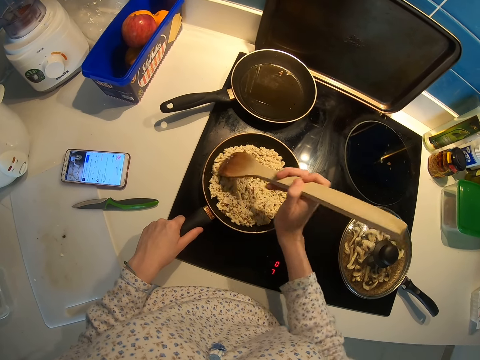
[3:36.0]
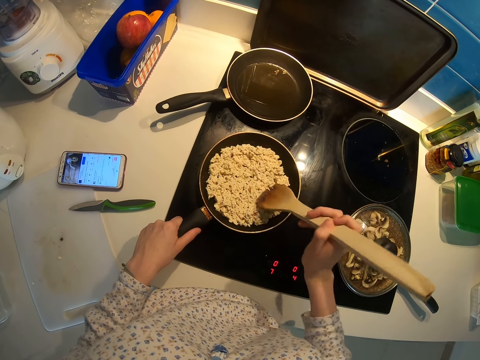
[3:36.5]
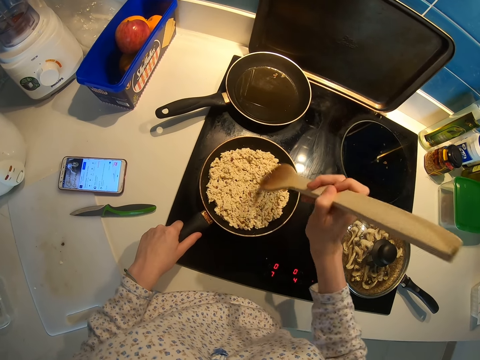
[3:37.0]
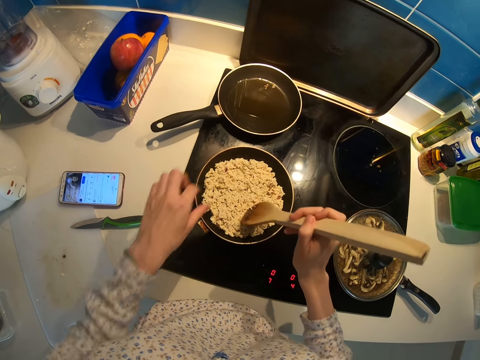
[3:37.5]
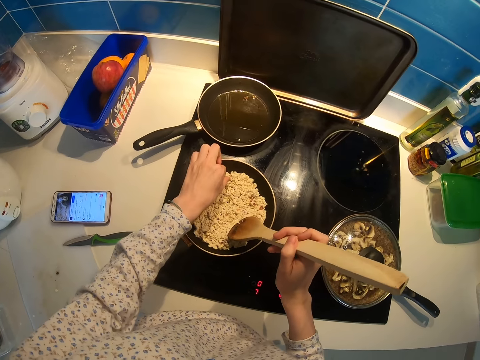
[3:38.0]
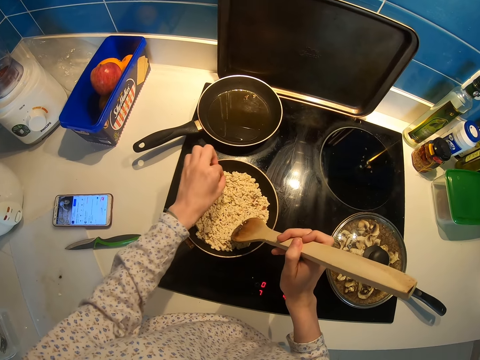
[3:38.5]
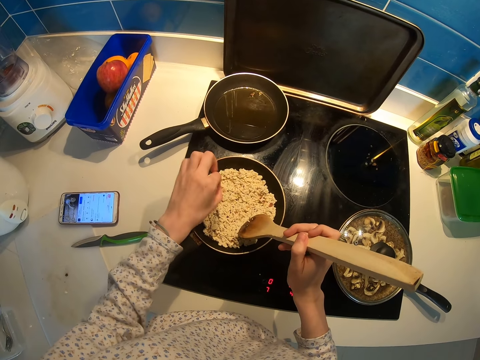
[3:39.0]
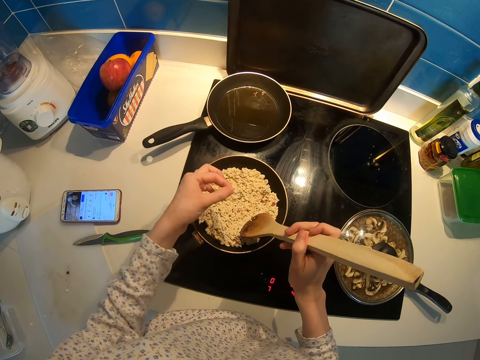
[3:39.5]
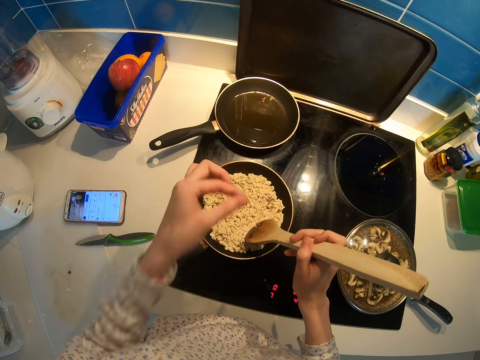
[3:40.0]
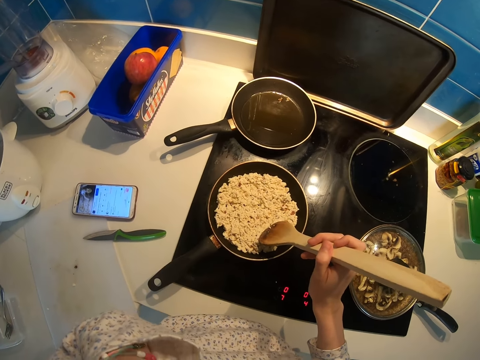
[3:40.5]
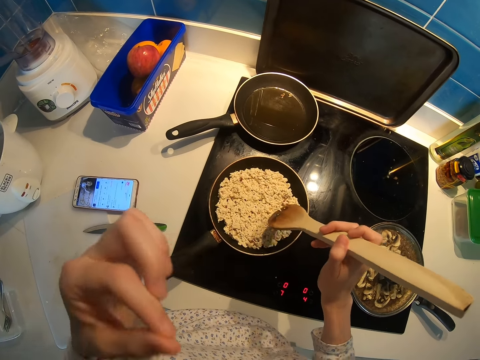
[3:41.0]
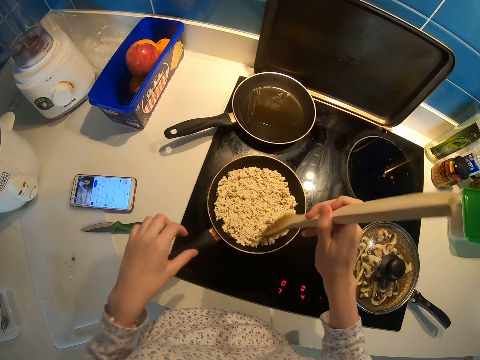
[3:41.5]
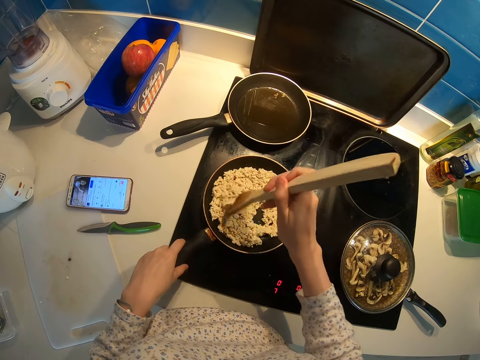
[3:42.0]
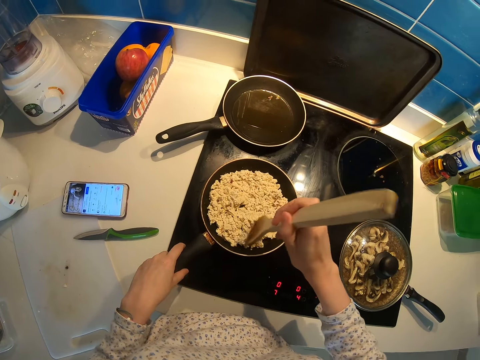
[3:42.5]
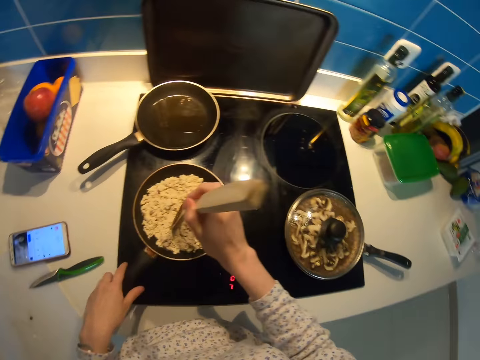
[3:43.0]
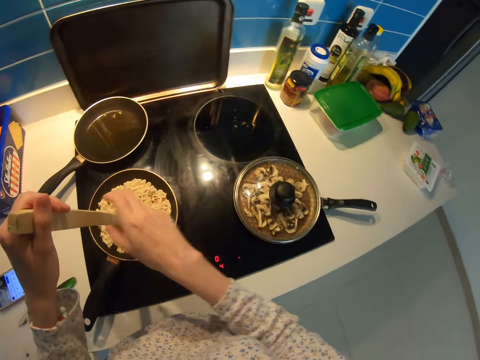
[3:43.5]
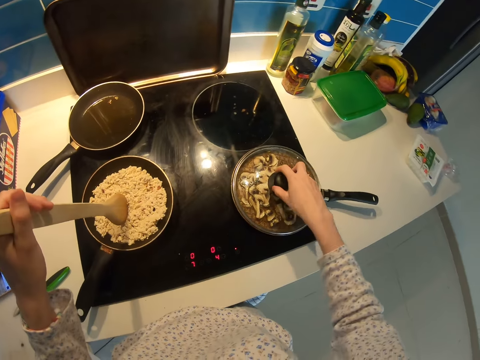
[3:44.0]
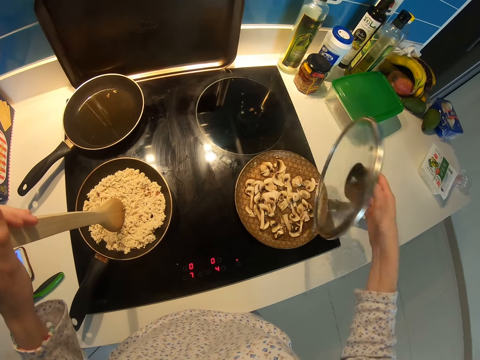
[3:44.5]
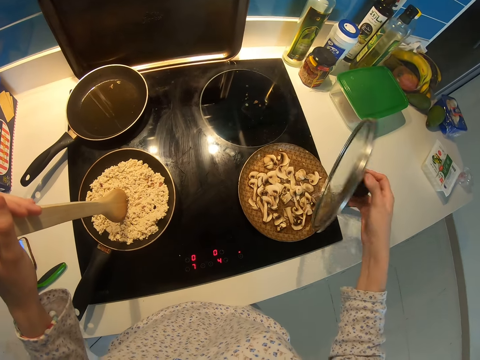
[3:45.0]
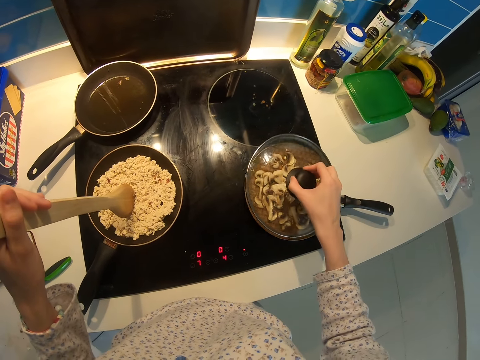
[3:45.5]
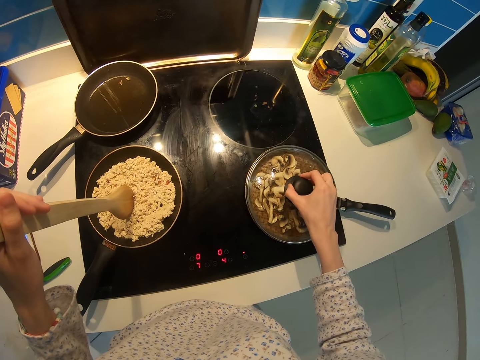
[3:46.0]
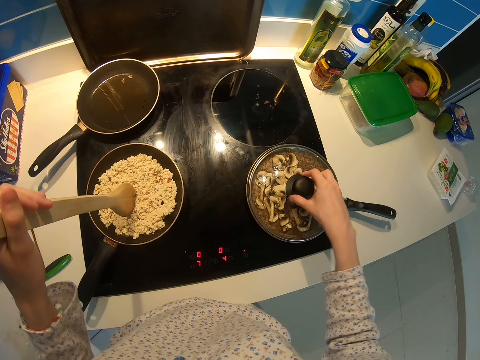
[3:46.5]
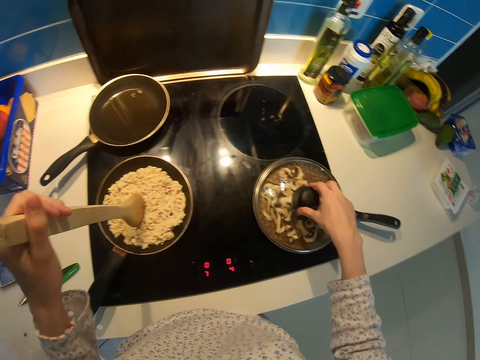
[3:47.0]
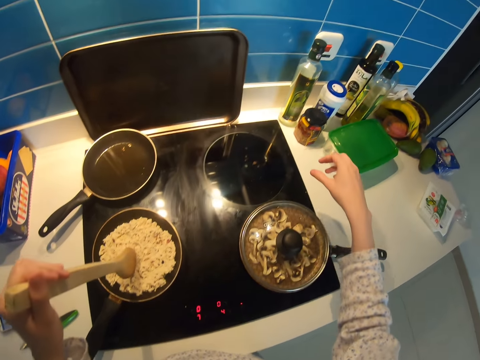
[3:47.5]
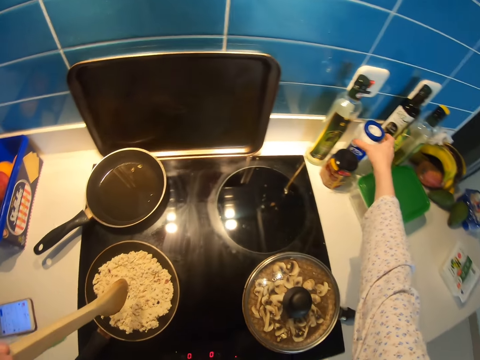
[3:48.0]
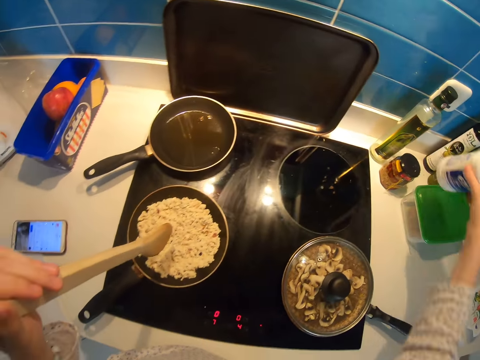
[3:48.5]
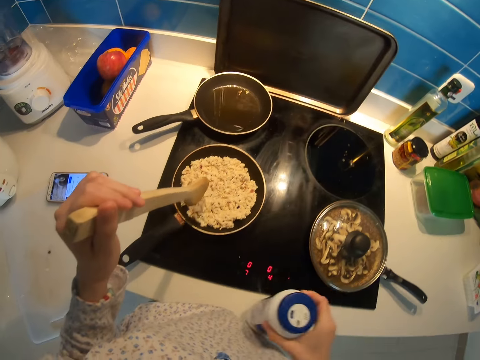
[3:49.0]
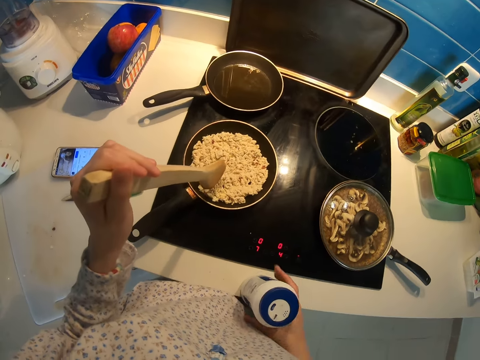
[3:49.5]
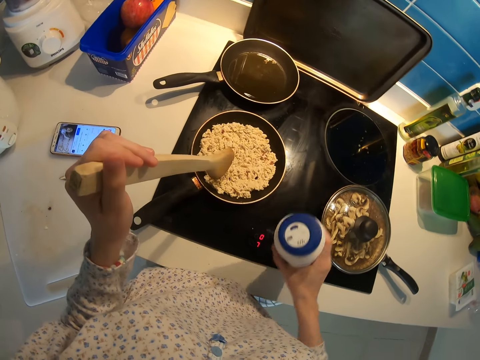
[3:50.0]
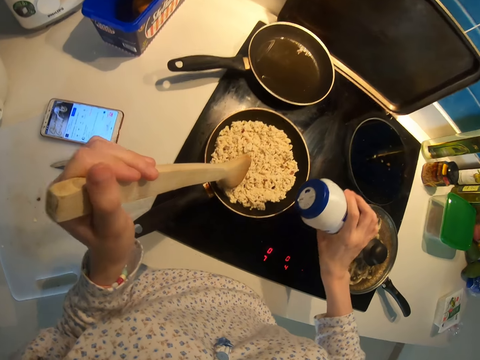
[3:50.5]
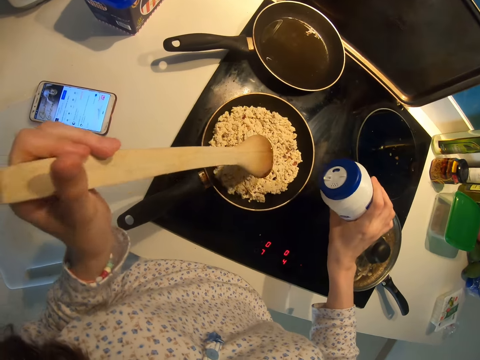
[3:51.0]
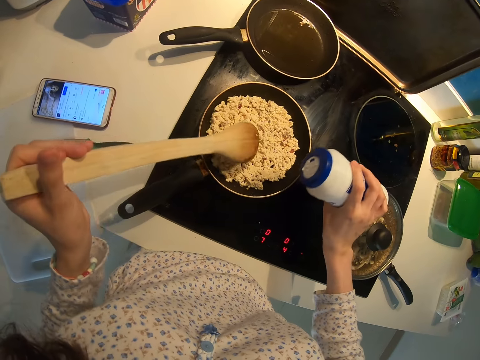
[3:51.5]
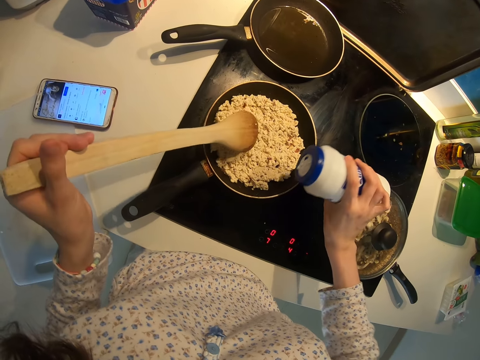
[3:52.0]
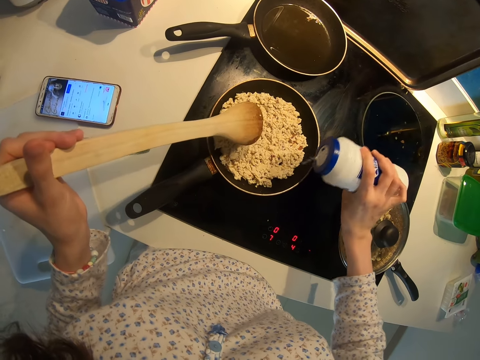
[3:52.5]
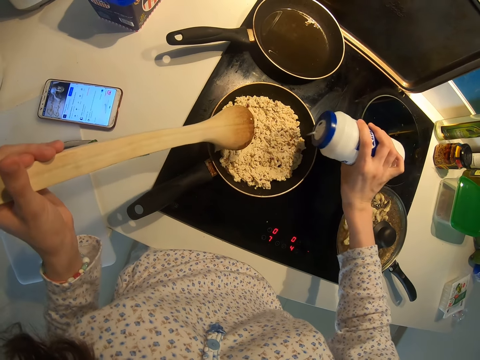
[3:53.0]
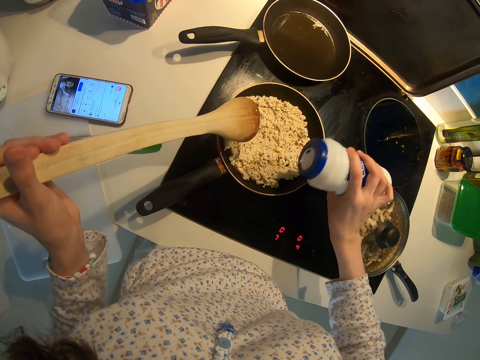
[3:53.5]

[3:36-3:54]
The camera wearer picks a particle from the pan. They eat a small piece of something. They stir the food in the pan with the wooden spoon. They open the other pot and close the pot with a lid. They pick up a salt container. They sprinkle salt in the food.

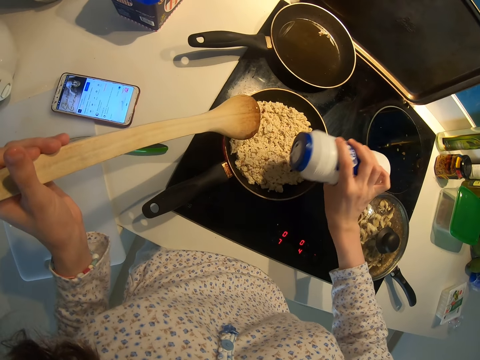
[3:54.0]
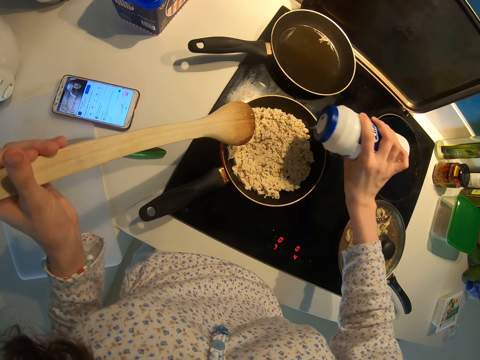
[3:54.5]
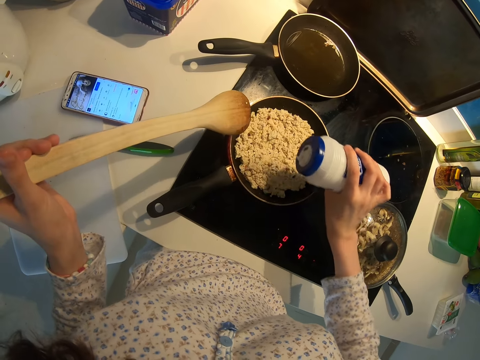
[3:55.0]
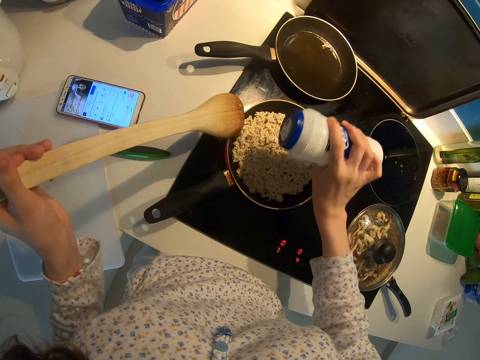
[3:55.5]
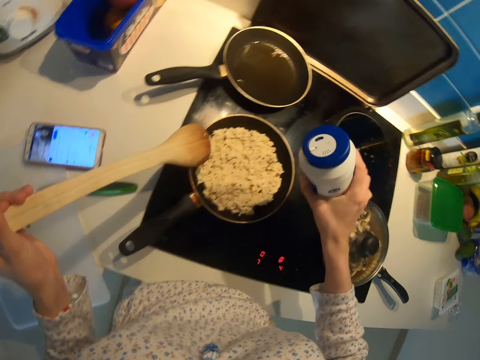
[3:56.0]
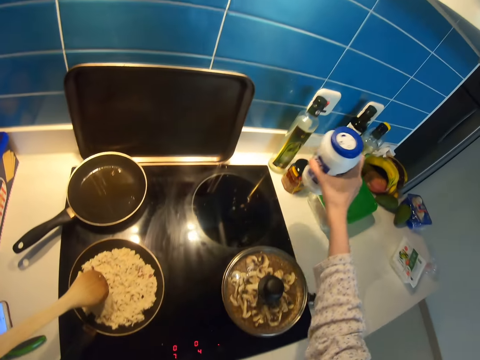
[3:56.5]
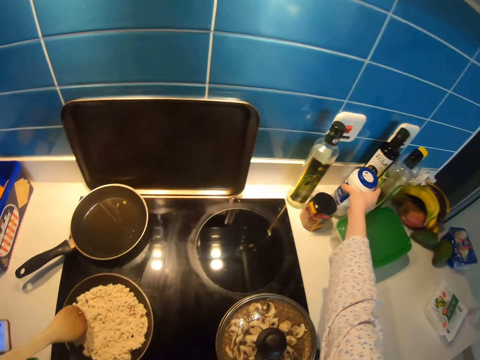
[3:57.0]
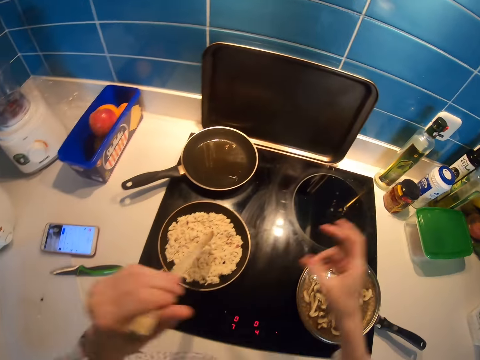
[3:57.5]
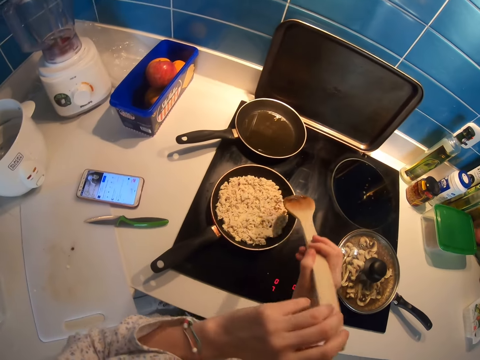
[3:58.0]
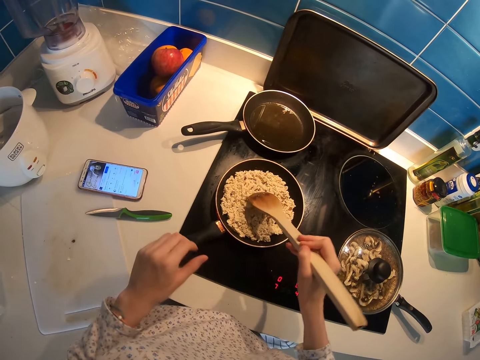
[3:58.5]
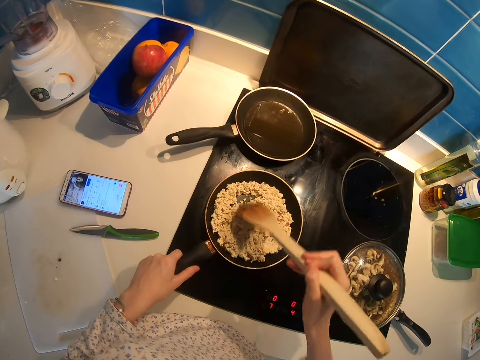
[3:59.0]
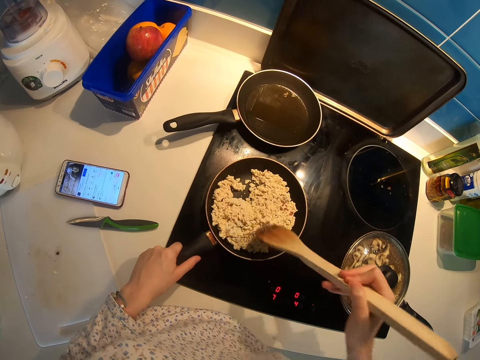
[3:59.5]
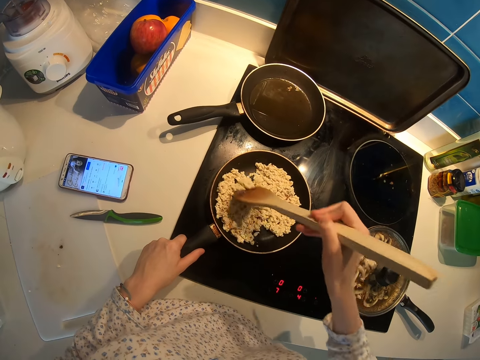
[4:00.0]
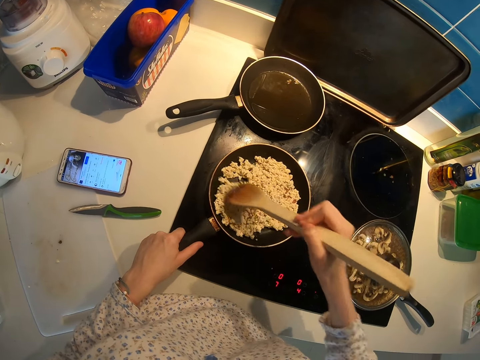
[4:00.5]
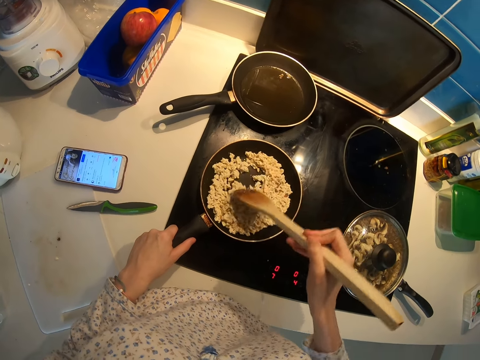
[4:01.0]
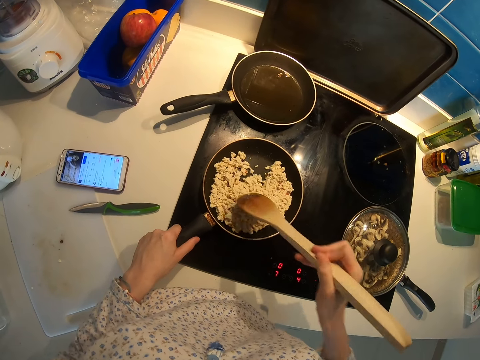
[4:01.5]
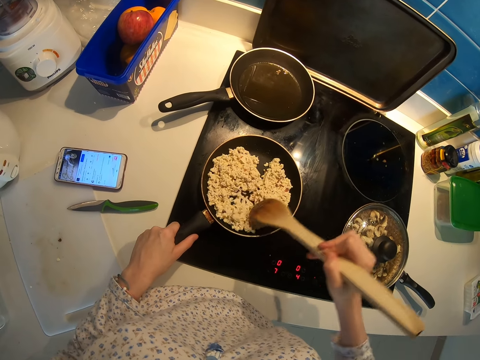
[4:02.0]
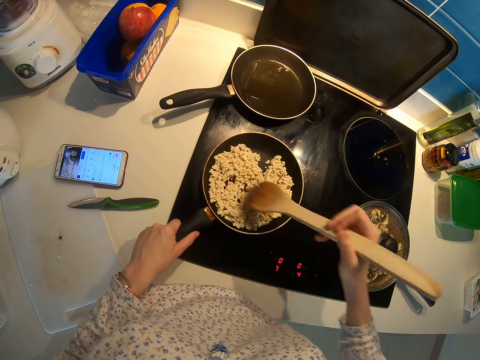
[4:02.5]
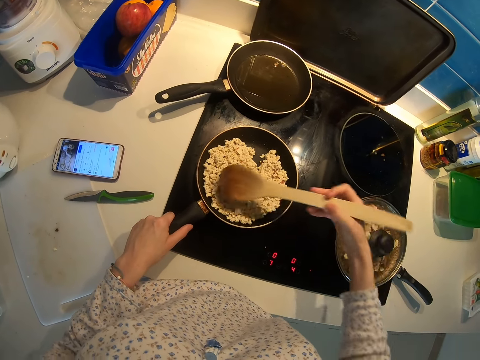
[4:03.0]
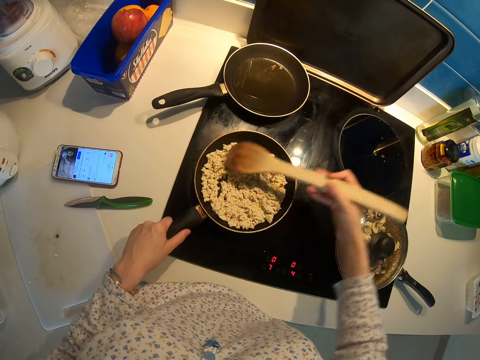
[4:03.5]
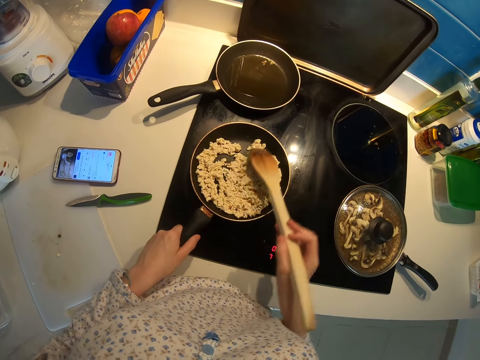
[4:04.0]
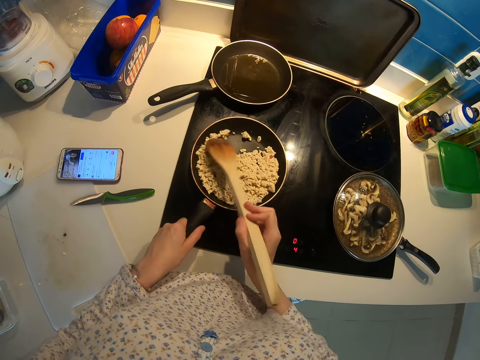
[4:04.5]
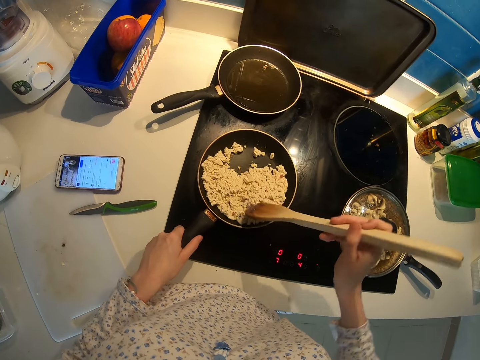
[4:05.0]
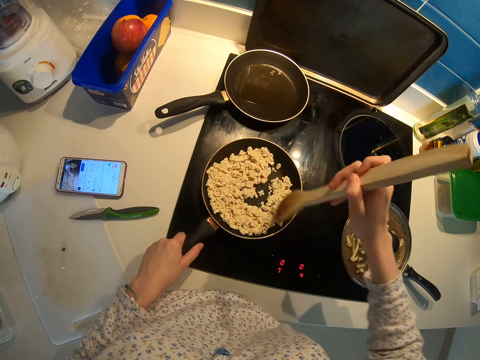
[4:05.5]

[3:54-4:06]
The camera wearer places the salt container back on the kitchen counter. They stir the food in the pan with the wooden spoon.
